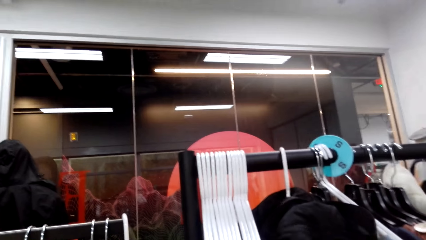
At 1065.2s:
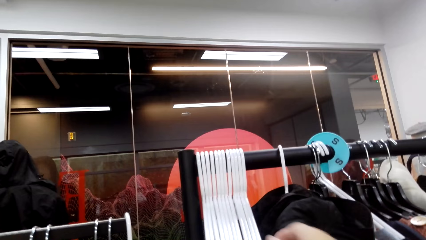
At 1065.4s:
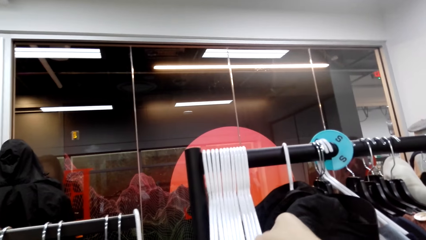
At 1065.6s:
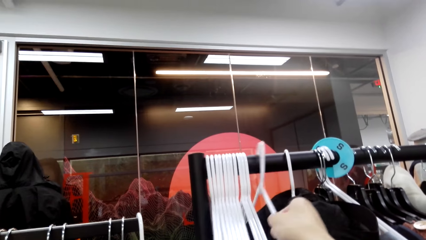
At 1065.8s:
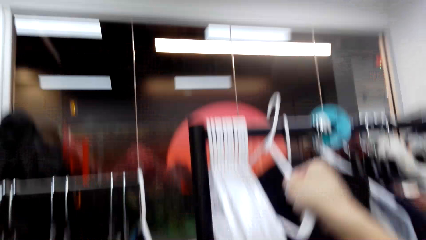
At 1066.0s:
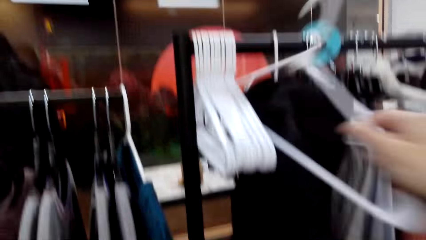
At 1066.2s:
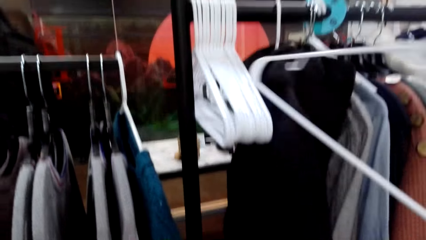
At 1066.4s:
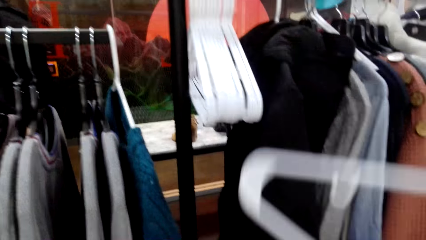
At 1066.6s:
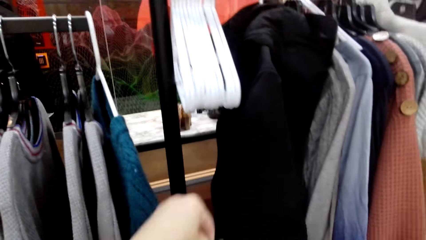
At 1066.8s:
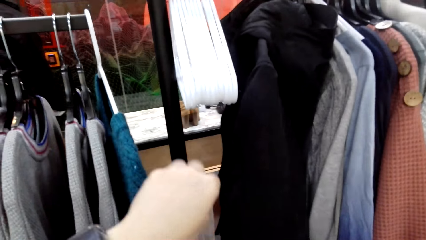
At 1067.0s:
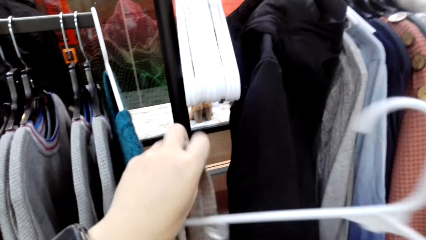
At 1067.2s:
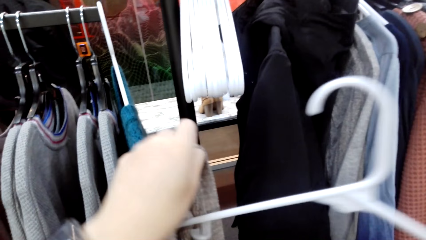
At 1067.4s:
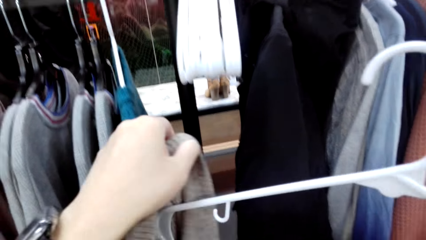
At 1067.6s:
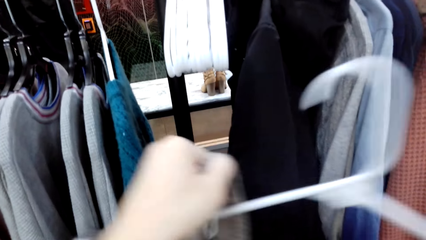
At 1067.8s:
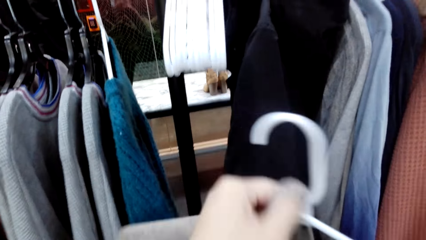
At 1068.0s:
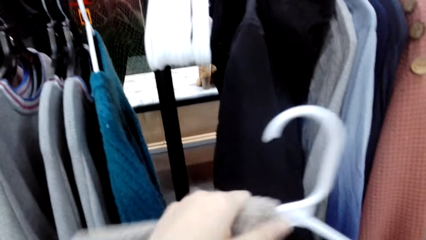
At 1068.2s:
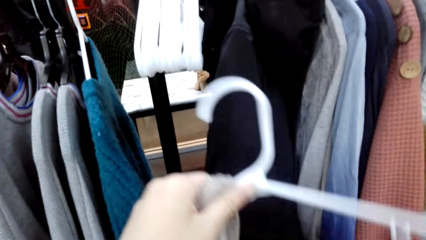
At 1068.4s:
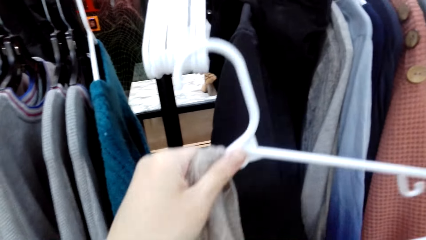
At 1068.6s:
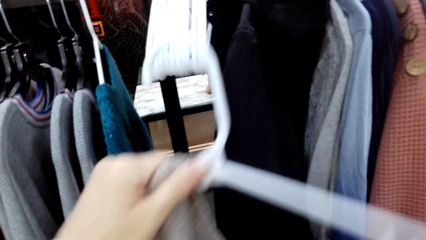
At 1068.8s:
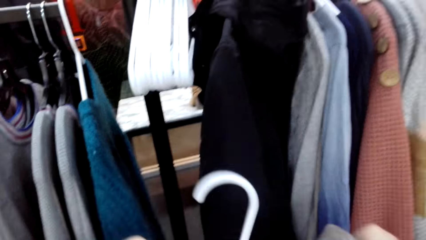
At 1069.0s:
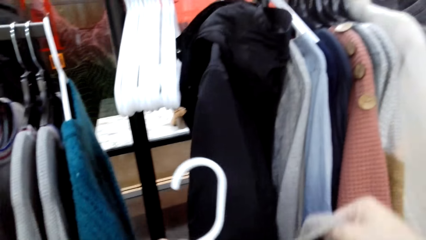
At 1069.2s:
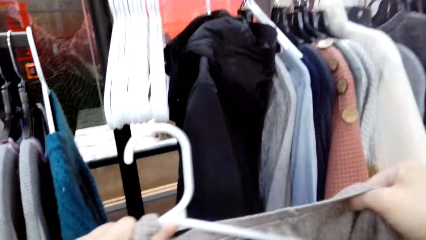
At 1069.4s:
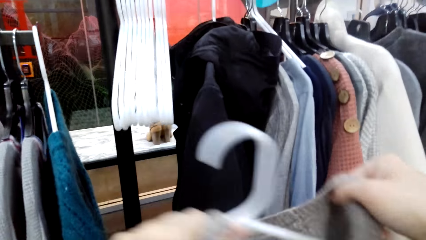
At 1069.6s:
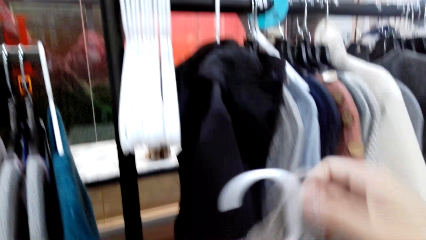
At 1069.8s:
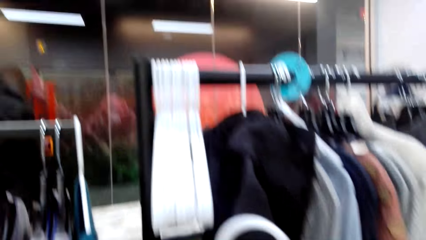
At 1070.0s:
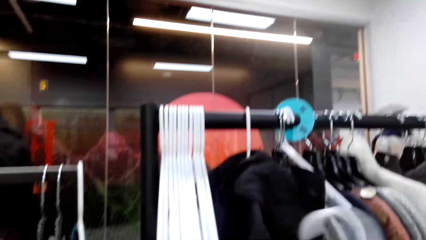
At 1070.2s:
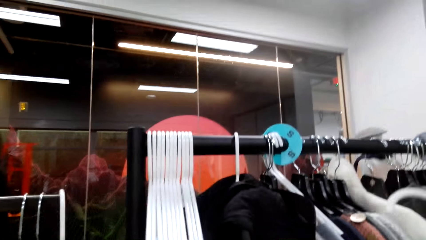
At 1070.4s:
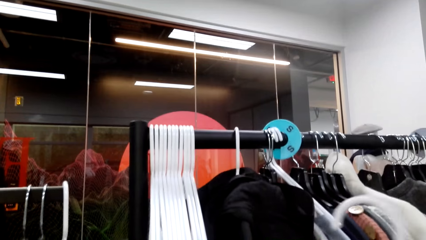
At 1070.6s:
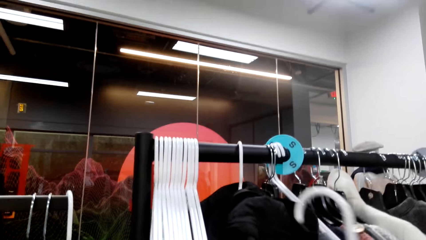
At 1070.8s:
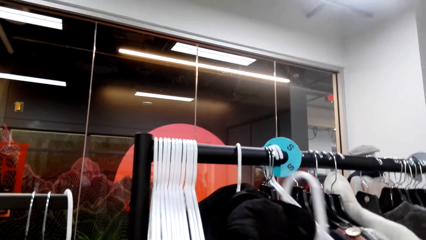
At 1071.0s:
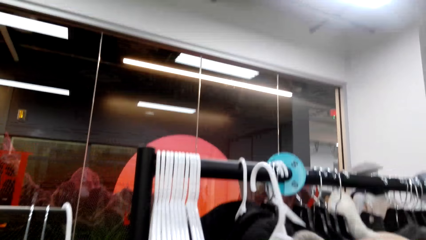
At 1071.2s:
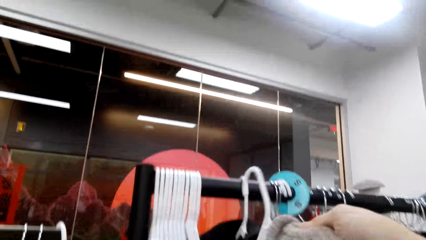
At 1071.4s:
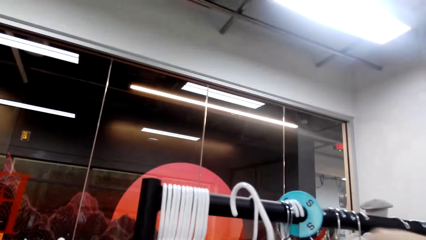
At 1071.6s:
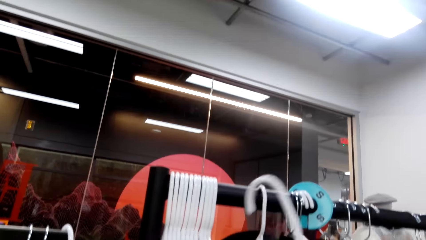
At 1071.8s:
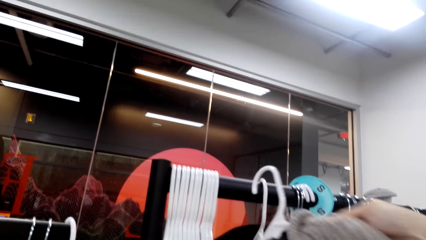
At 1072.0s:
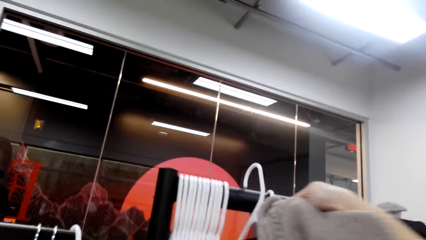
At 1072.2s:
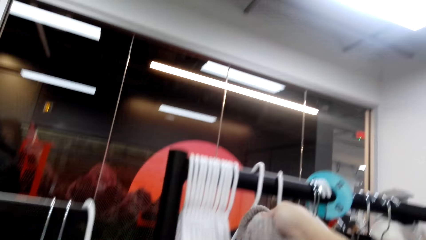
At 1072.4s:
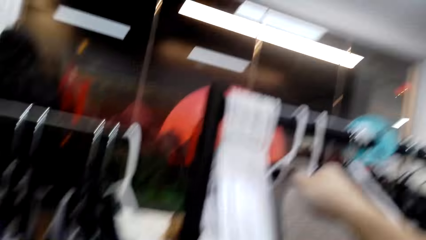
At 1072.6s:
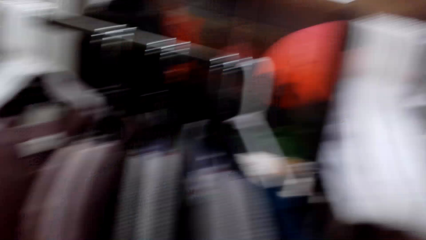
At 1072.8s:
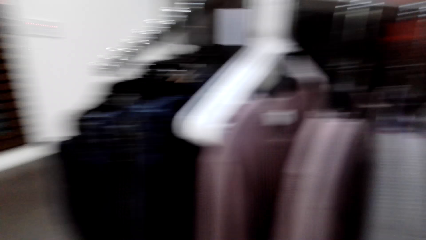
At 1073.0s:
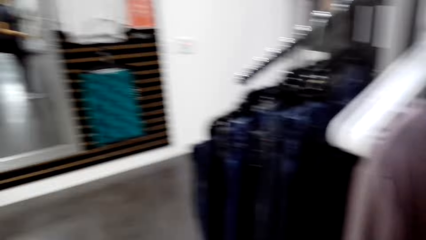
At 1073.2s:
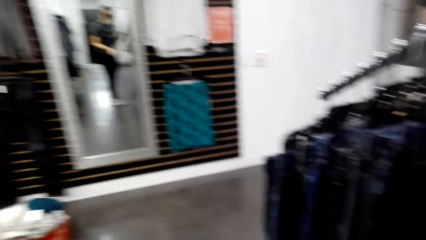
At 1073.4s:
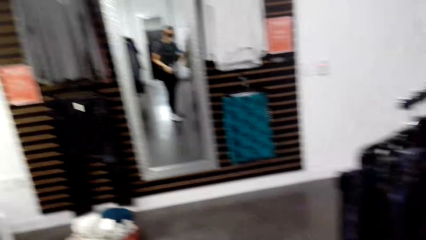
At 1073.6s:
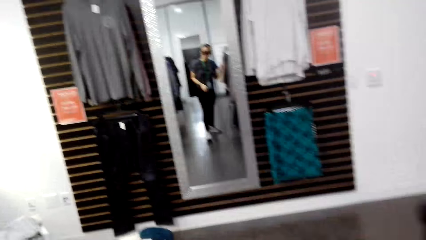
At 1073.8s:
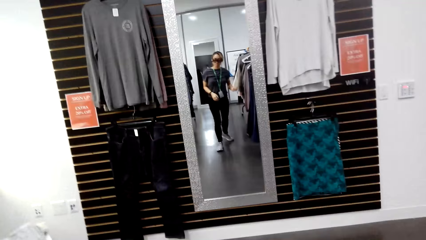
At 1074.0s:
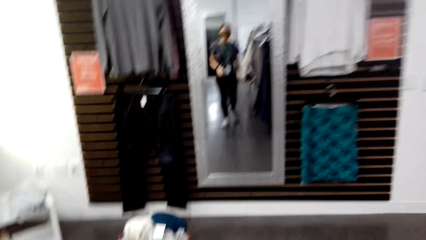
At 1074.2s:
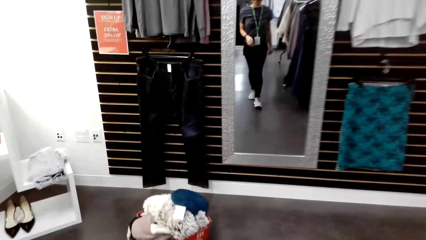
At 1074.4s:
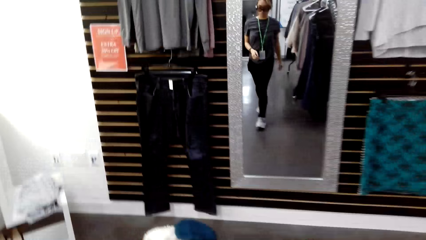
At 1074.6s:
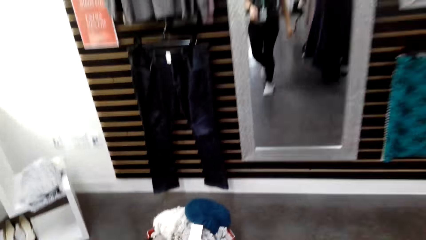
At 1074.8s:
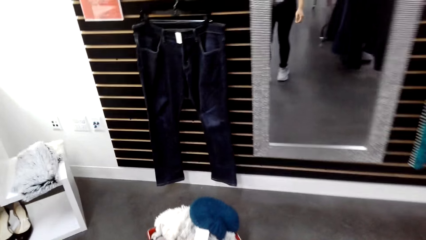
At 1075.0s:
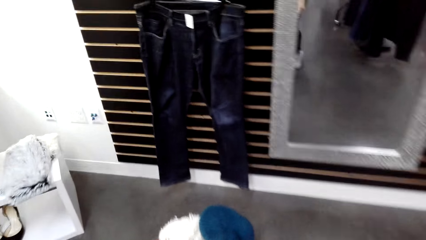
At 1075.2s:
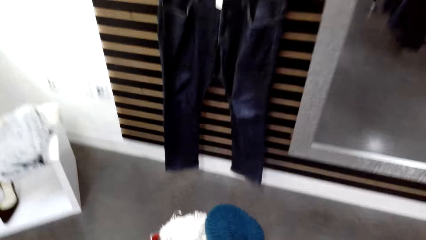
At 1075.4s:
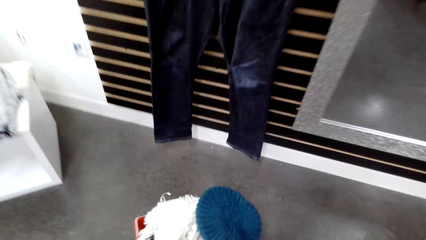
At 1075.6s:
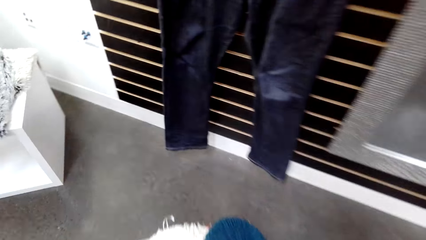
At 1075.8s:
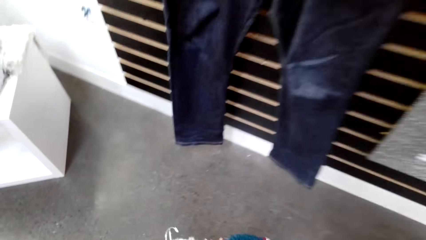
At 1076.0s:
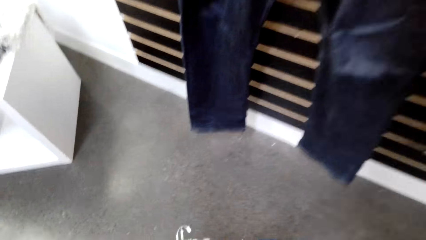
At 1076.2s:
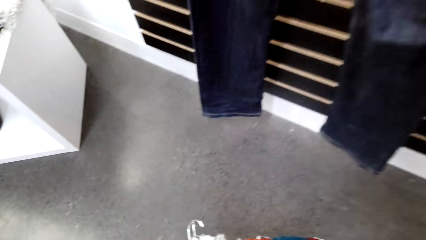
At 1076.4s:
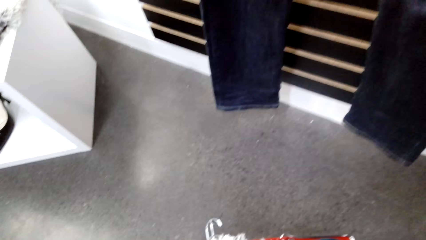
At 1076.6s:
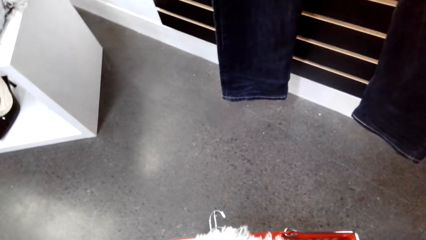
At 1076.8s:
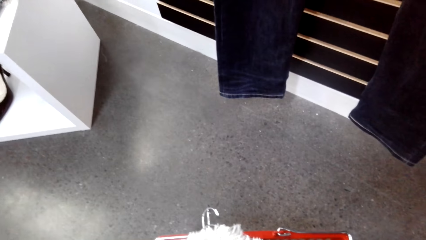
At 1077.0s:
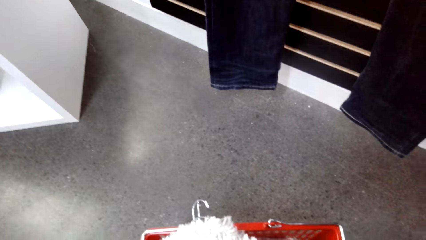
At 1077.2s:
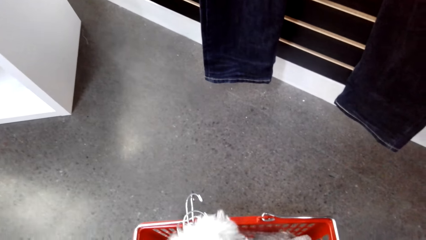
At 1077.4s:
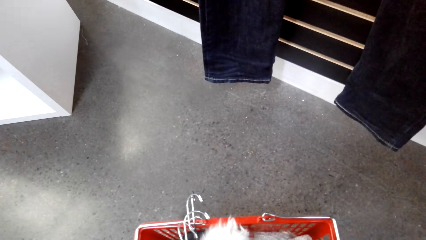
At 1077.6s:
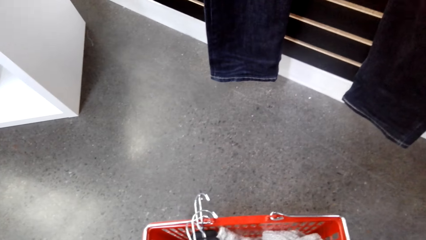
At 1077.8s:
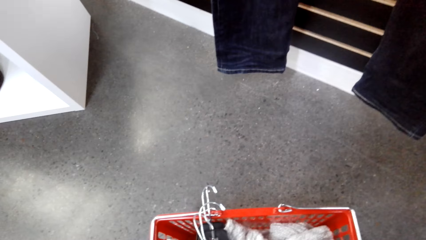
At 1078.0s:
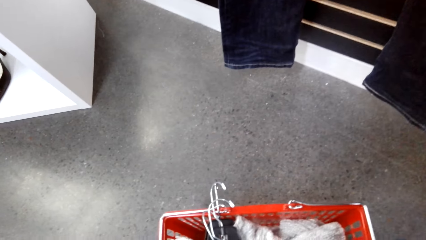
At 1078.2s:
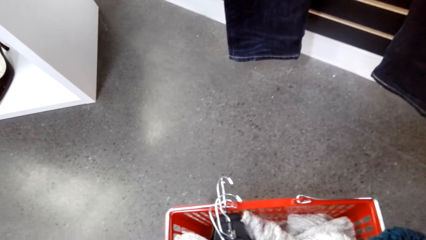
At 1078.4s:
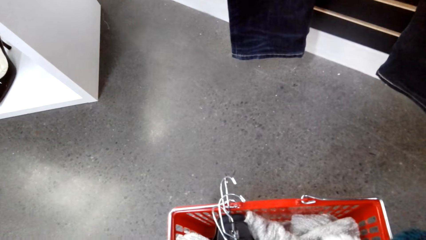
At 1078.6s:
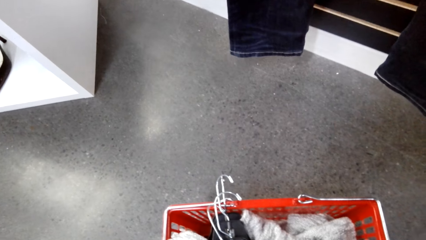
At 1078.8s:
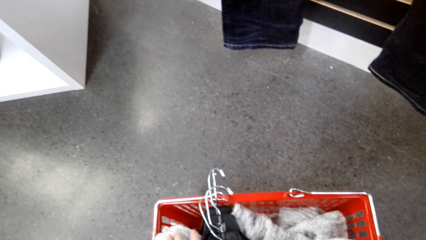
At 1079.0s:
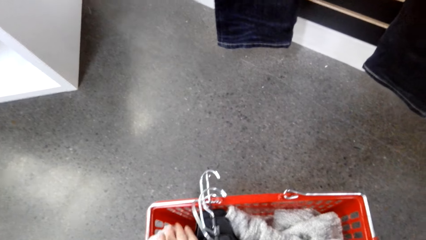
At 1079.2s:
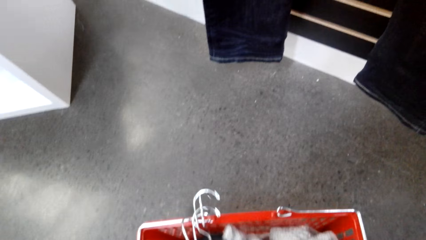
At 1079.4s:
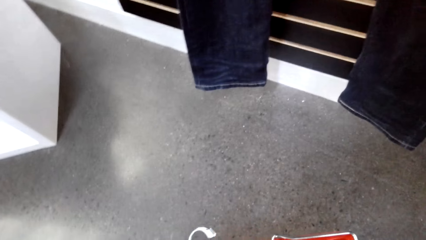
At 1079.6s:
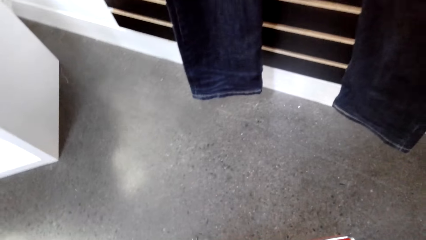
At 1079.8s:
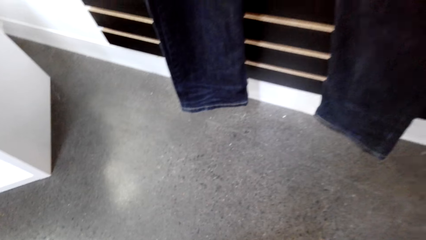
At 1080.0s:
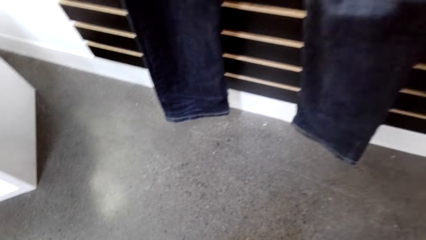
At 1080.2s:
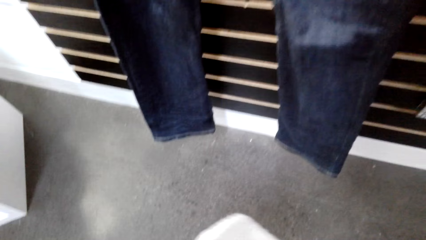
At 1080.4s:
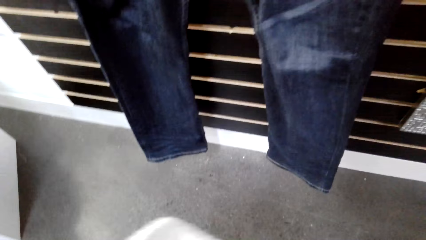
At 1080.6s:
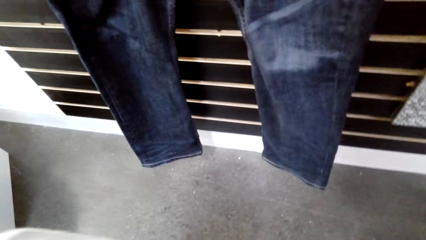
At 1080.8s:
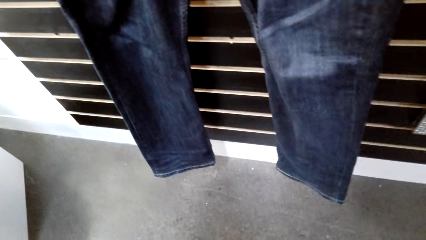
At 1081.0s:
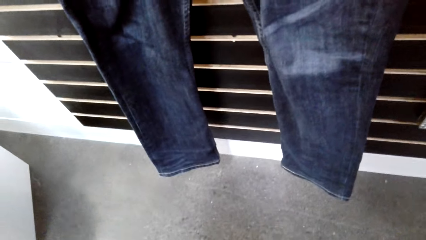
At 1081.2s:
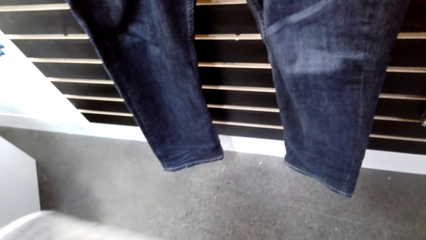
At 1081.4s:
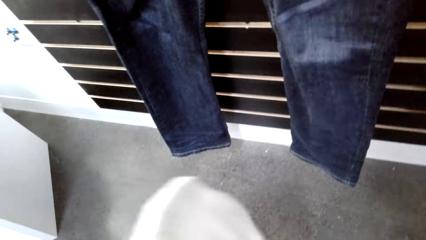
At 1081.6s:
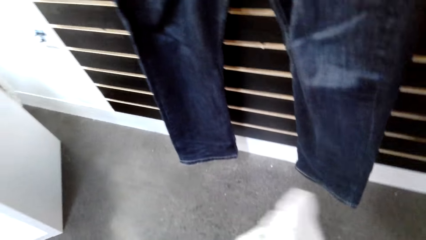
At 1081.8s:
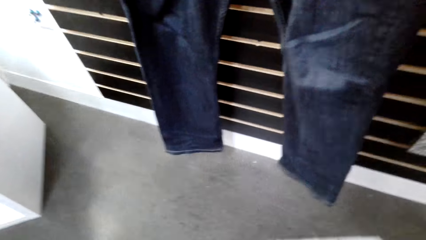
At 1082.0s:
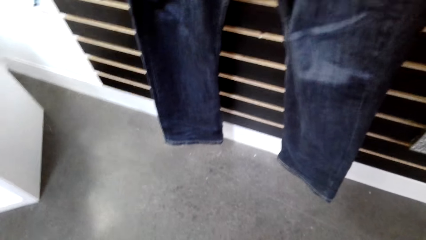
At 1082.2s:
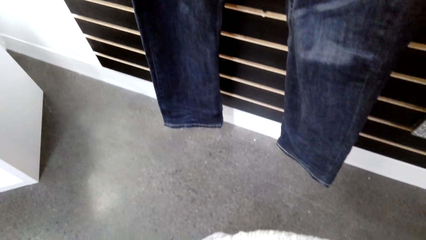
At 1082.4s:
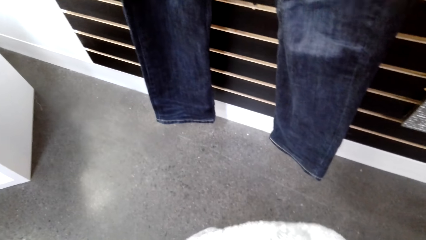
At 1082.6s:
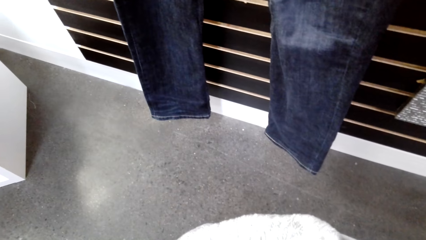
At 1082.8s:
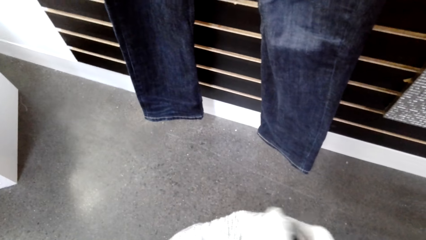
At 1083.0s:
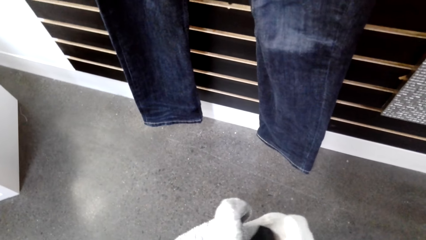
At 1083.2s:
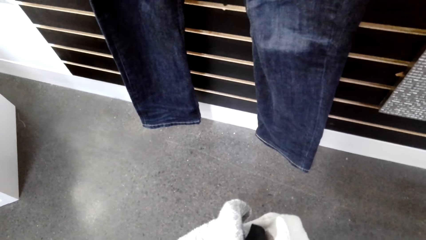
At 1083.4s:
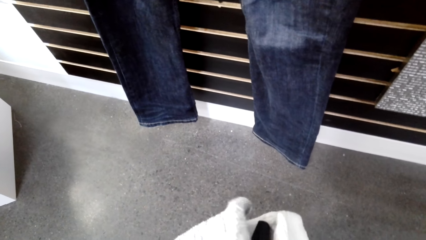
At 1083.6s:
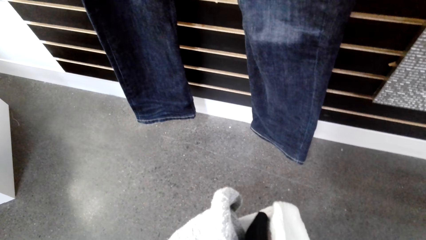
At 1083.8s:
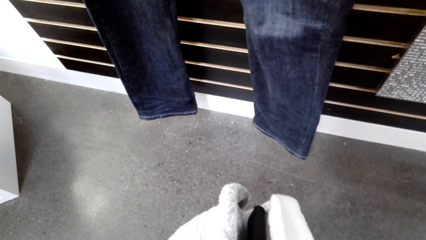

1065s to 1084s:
The camera wearer picks a hanger. They put the sweater on the hanger. They hang the sweater on the steel rod. They turn left, walk forward. They hold the basket.
